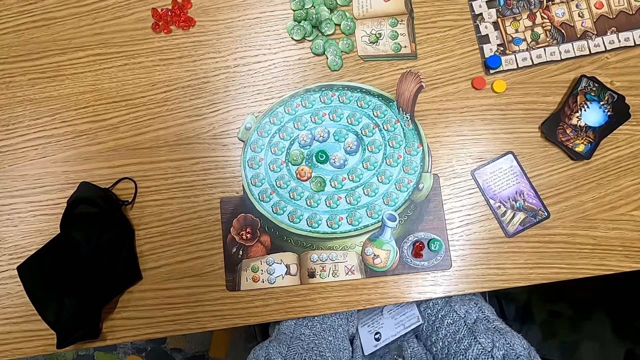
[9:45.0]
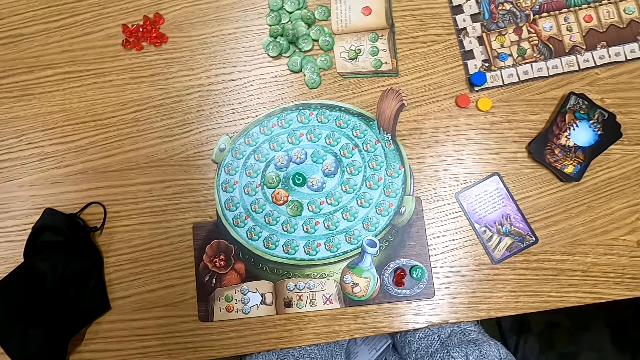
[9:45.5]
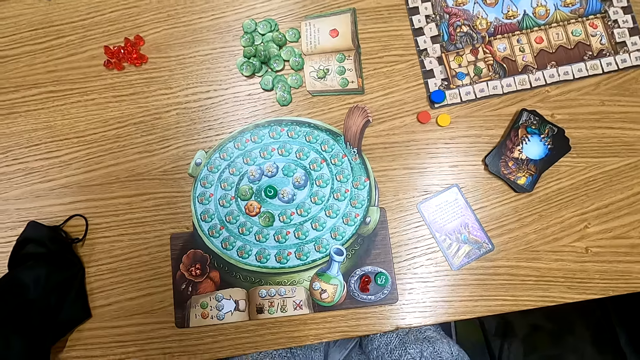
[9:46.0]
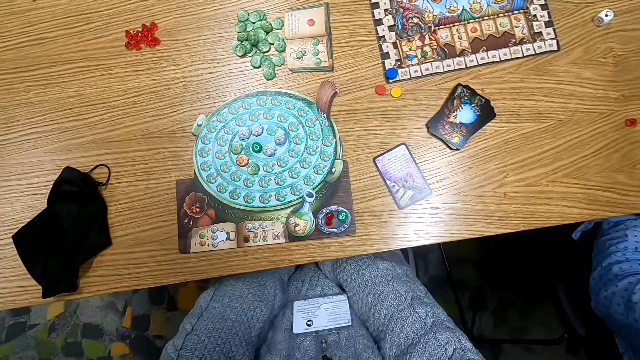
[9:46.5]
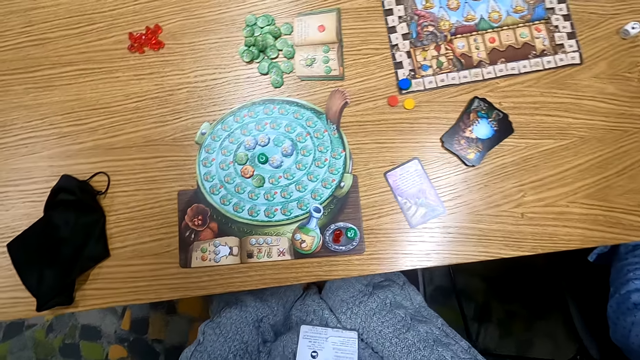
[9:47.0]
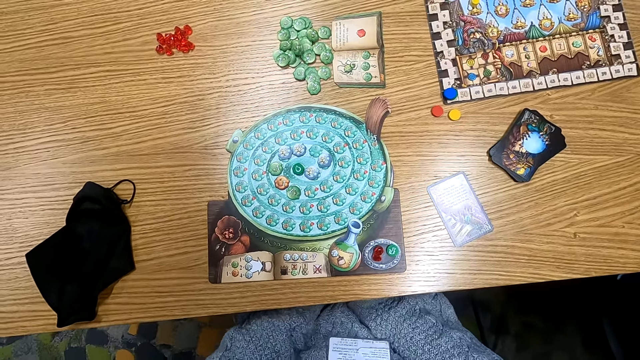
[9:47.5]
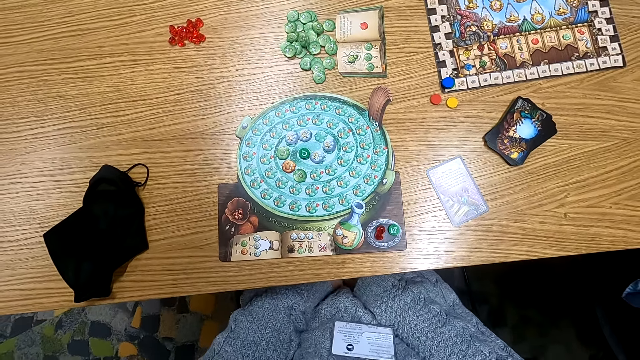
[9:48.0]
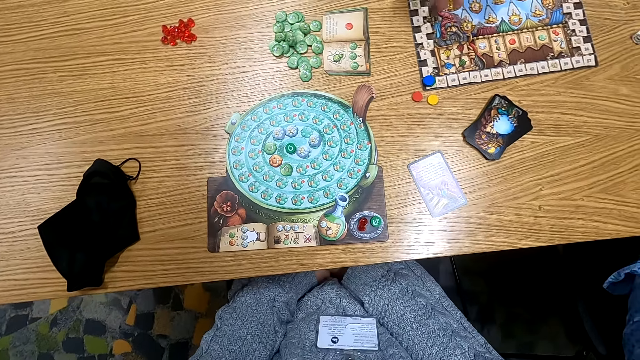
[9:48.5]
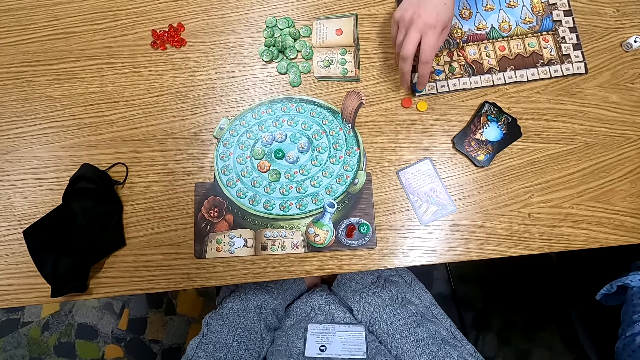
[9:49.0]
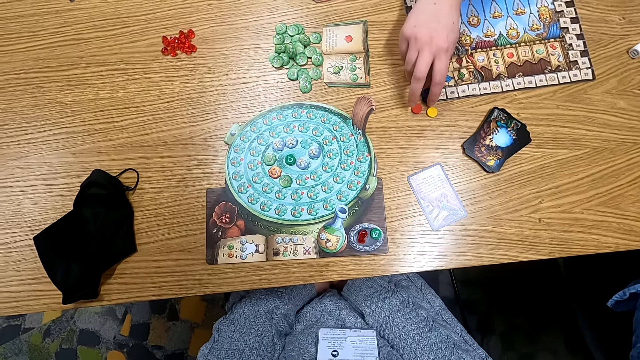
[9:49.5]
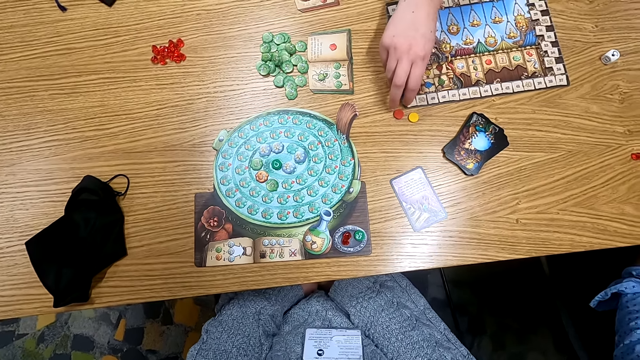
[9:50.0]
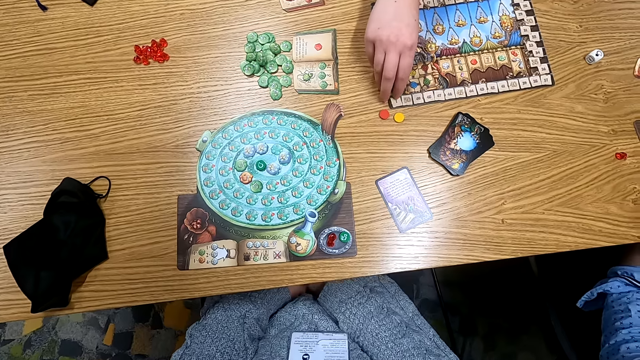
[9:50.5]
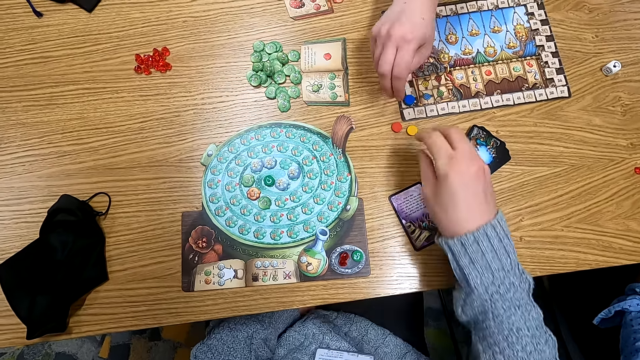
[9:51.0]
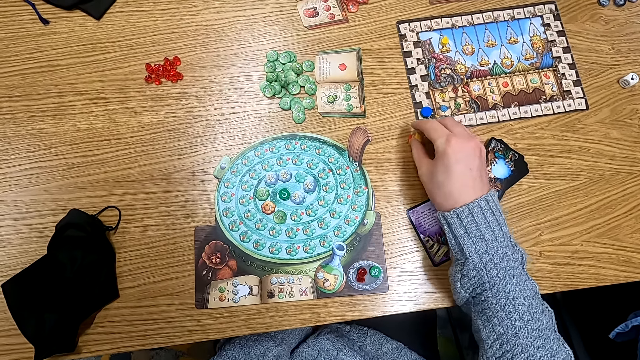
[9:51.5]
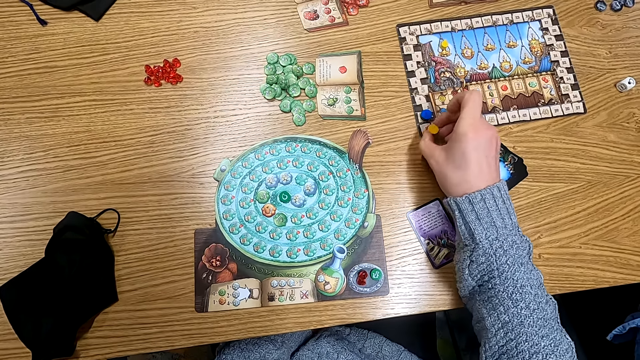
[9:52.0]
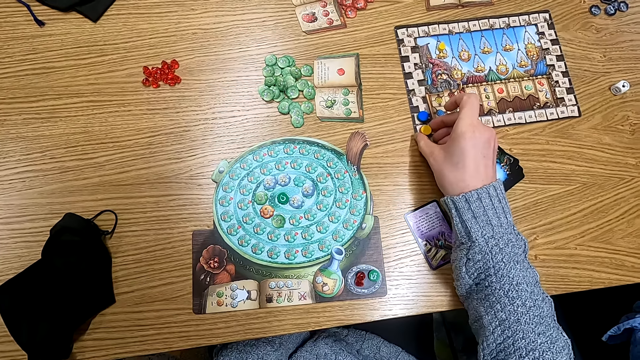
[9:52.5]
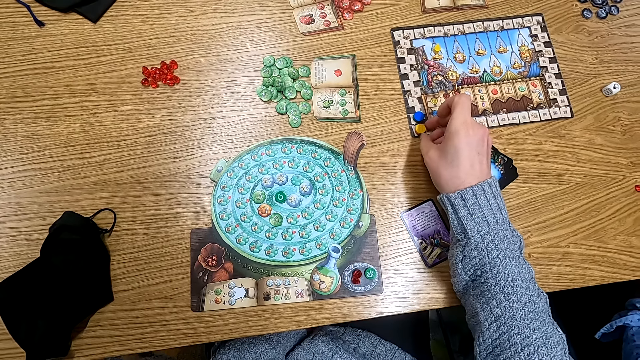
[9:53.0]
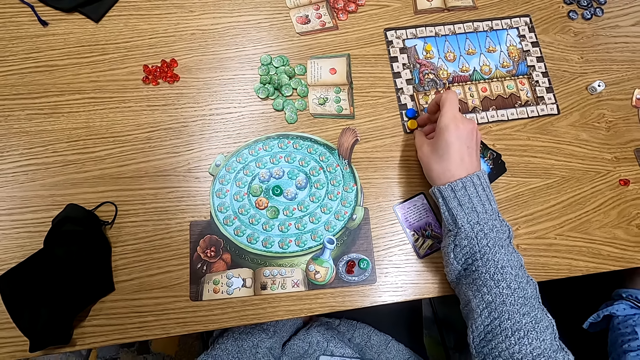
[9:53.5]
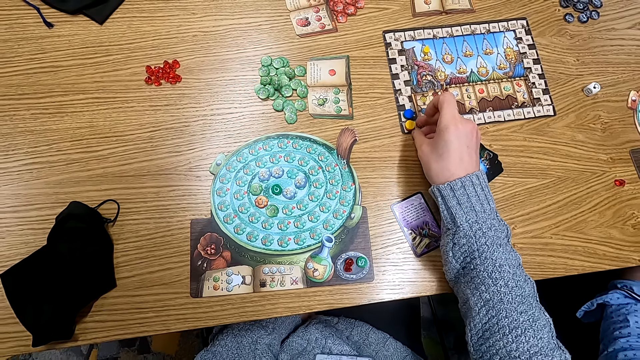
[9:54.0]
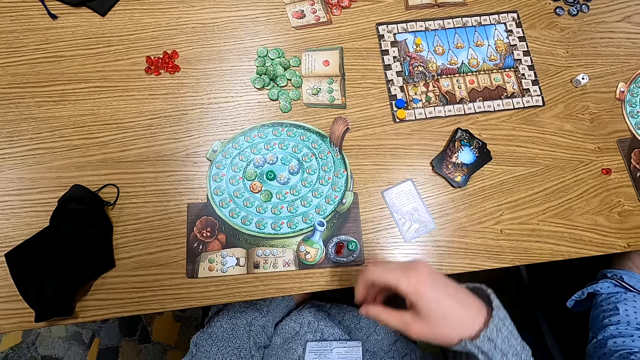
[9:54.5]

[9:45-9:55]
The camera wearer turns around. A man holds a plastic point token on the table. The man moves a counter. The camera wearer turns around. They hold a plastic point token on the table and move counters.

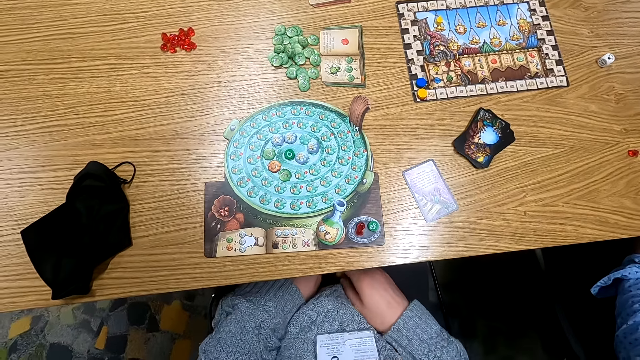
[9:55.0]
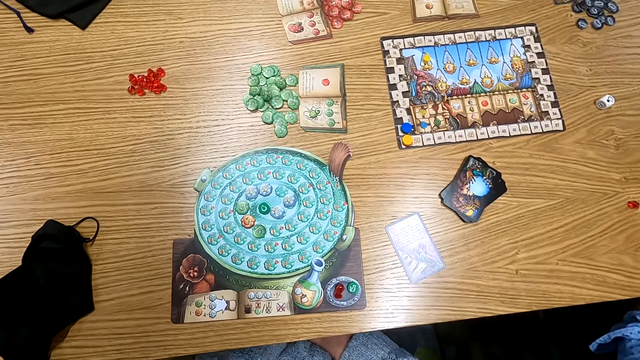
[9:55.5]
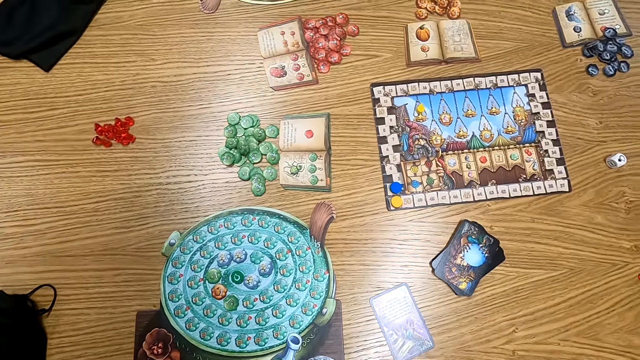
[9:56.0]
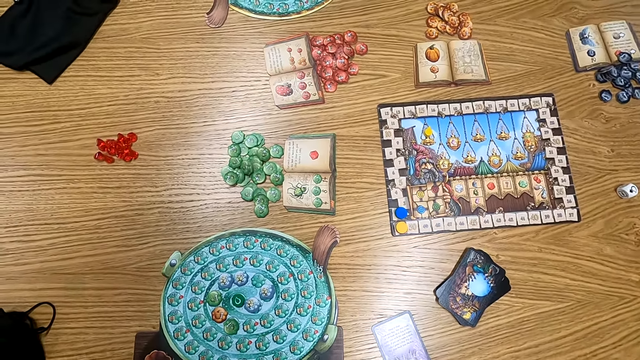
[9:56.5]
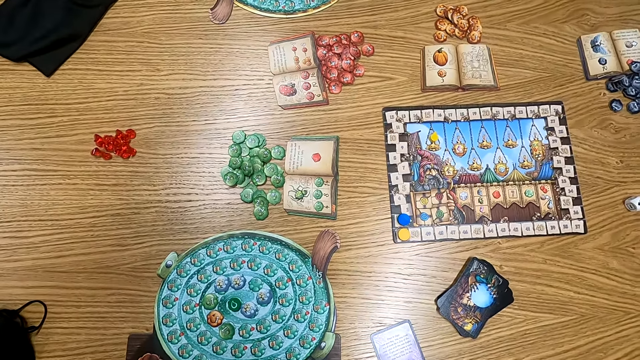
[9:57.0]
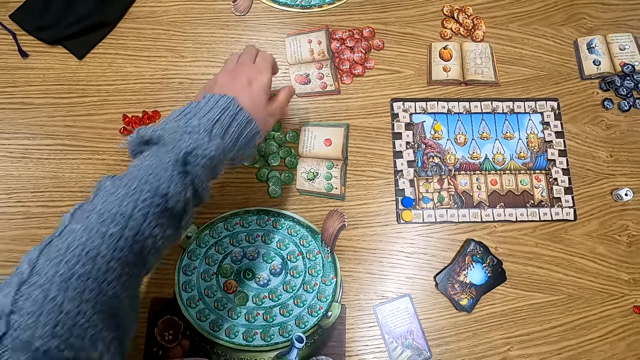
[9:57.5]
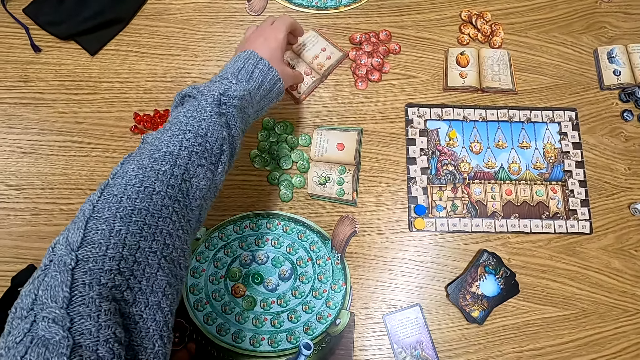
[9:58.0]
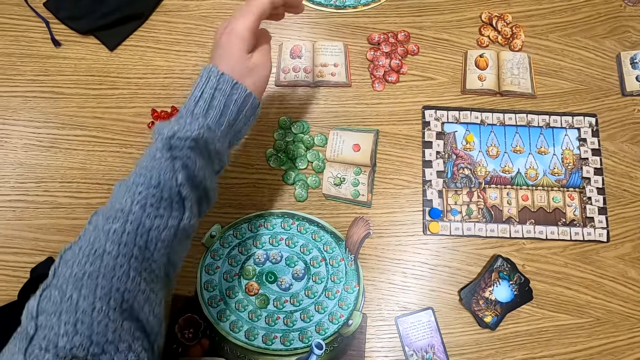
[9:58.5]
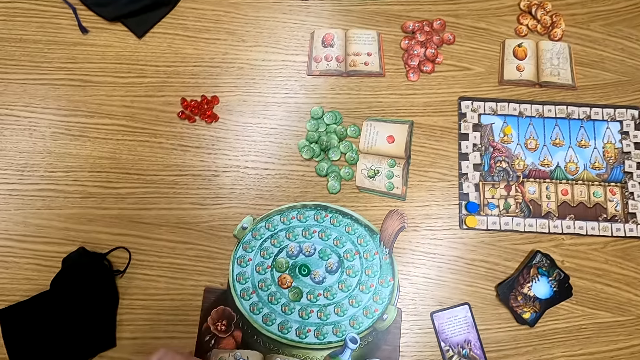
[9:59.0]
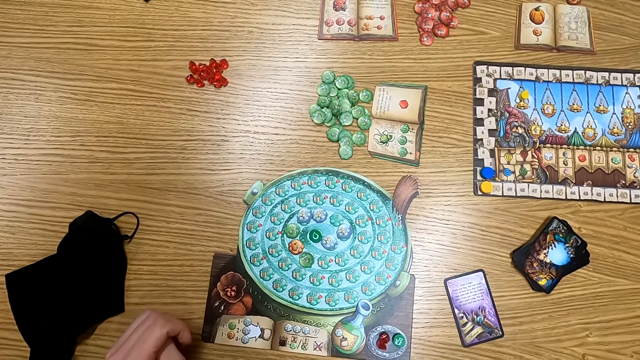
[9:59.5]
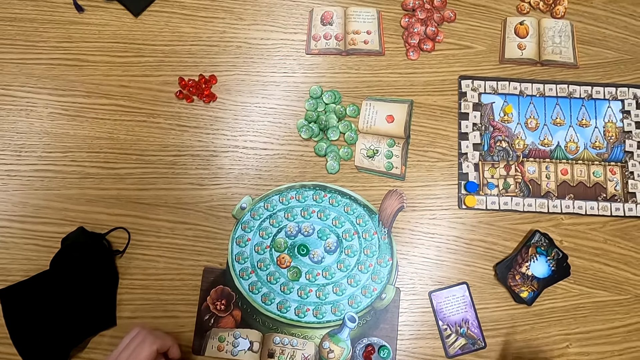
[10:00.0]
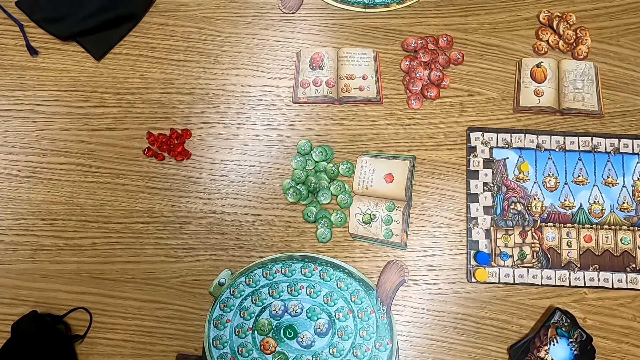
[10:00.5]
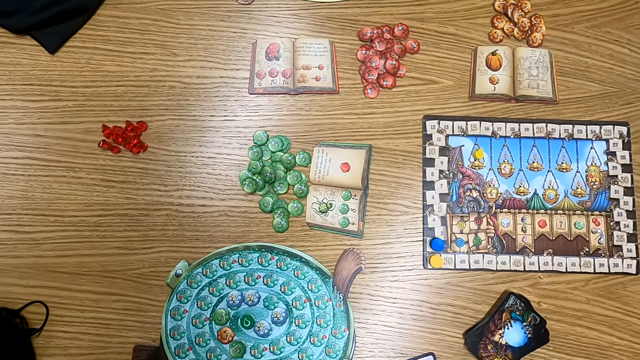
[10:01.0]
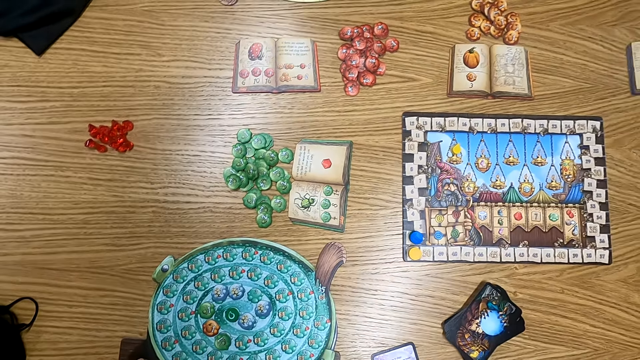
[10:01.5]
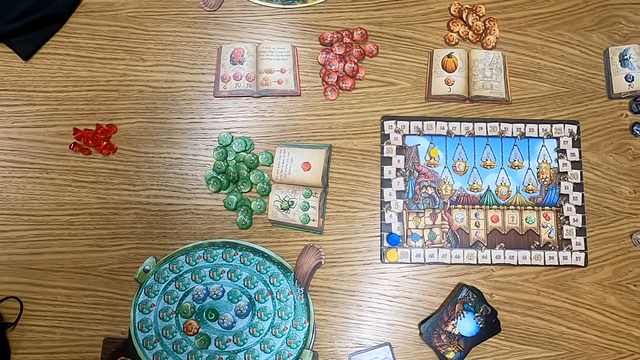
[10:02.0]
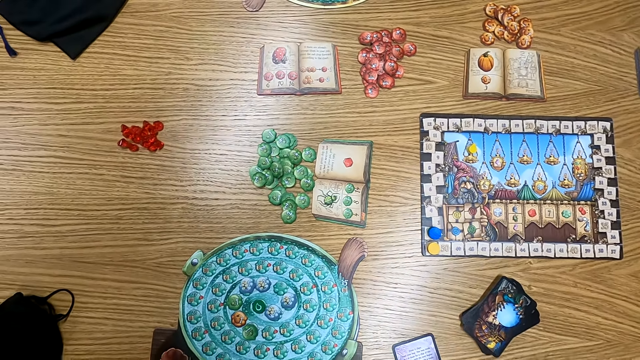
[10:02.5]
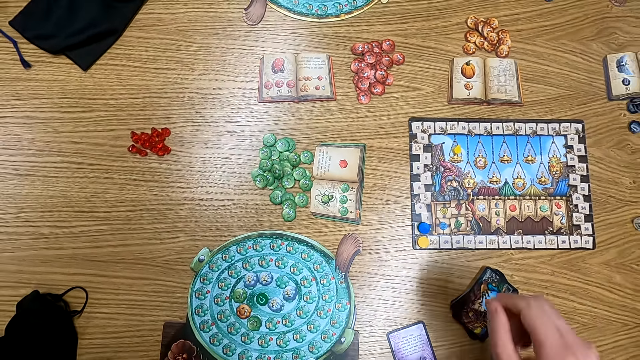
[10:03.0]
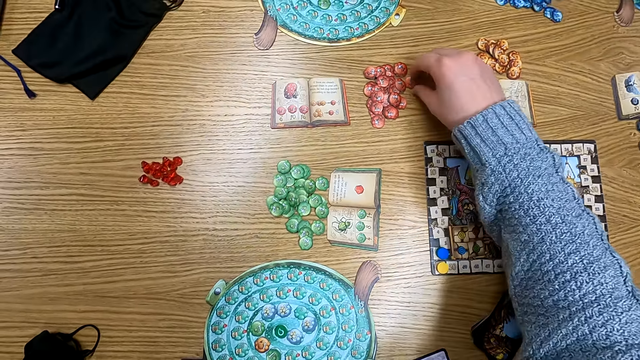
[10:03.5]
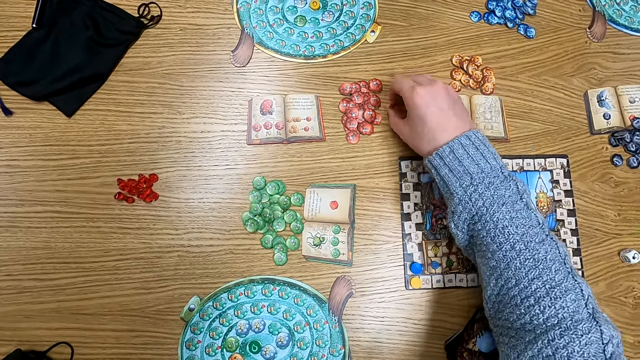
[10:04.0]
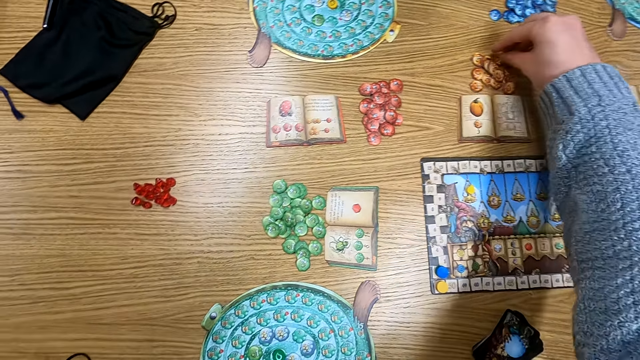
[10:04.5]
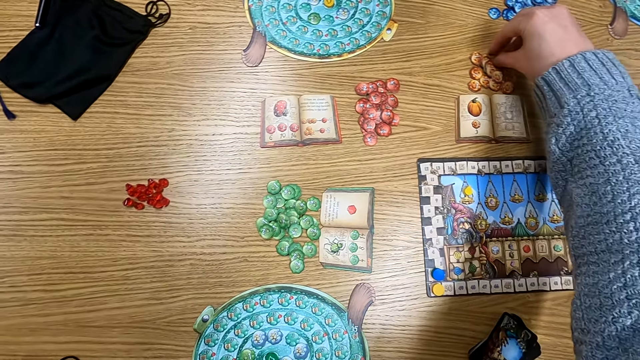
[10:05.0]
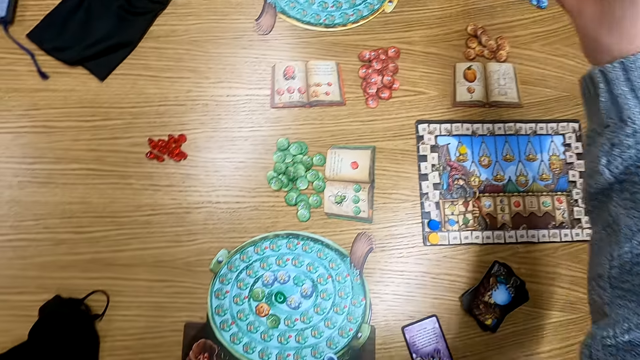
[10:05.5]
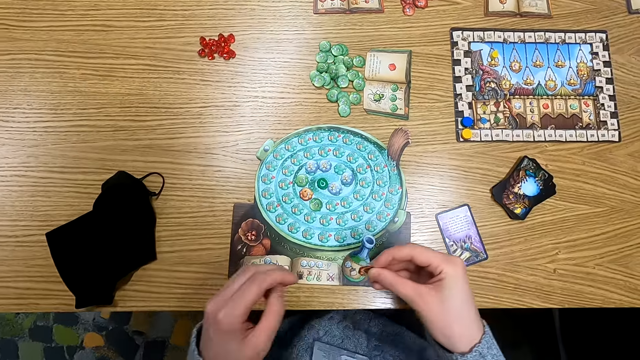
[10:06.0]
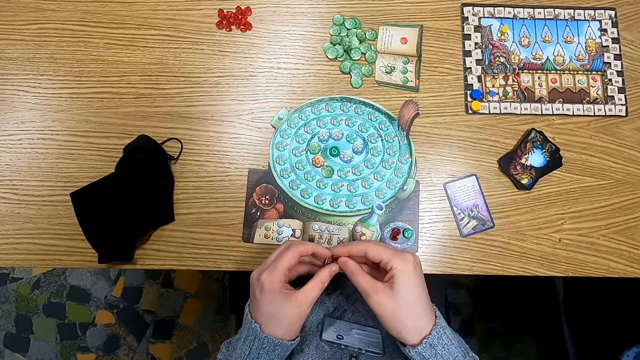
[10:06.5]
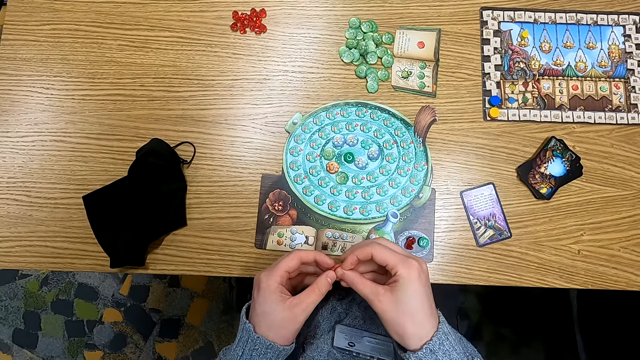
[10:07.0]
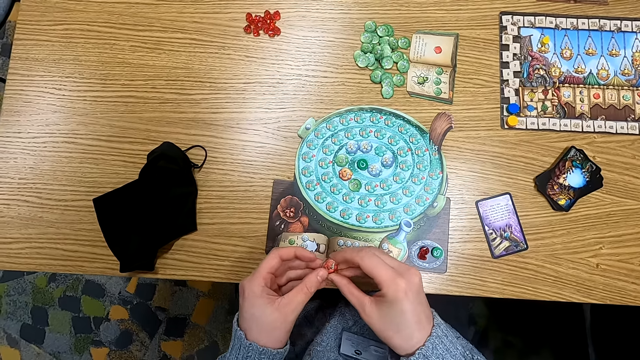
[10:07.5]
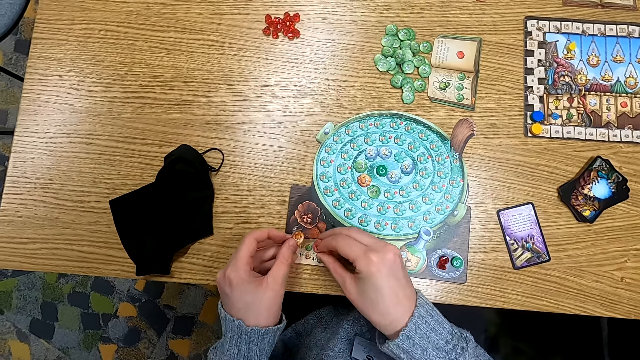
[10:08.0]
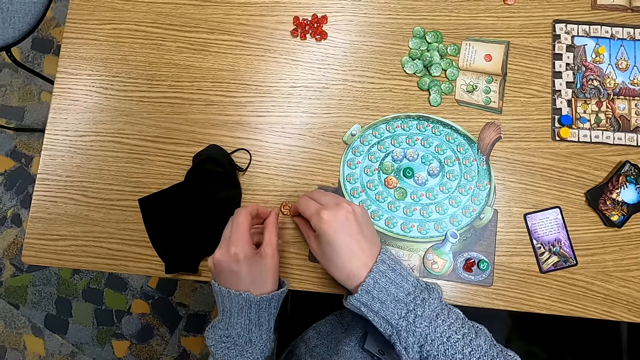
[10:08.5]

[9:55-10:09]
The camera wearer turns around. They hold a paper and turn a card. They turn around. They hold a point token on the table and move a counter. They turn around, pick up a counter, and hold the point token.
